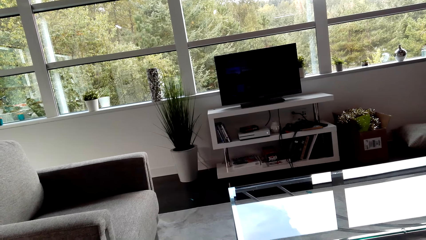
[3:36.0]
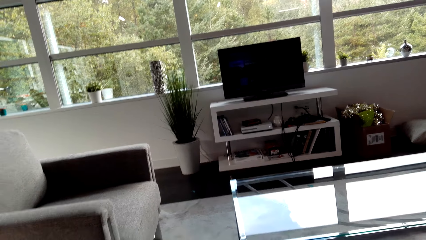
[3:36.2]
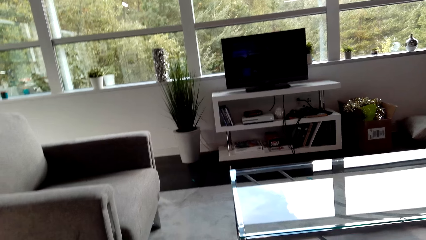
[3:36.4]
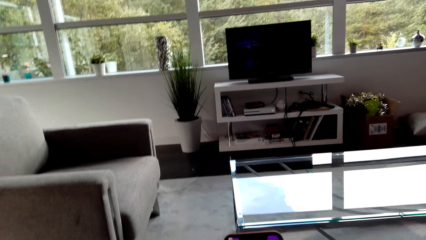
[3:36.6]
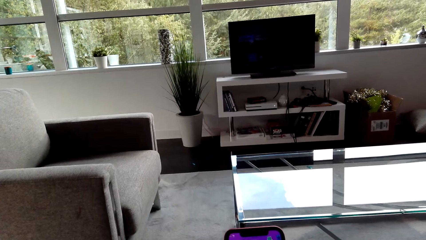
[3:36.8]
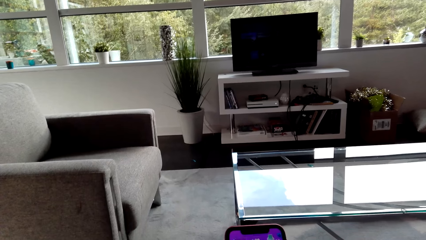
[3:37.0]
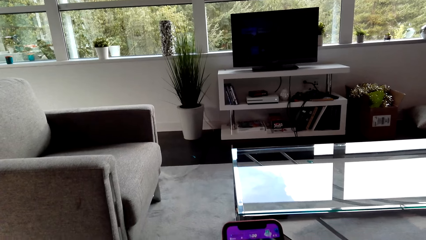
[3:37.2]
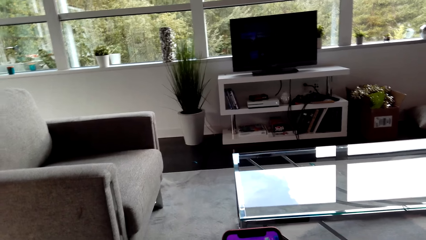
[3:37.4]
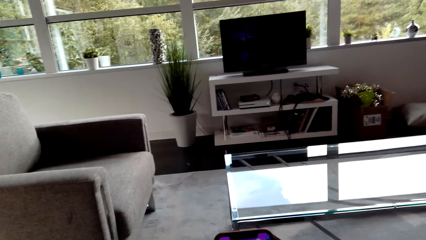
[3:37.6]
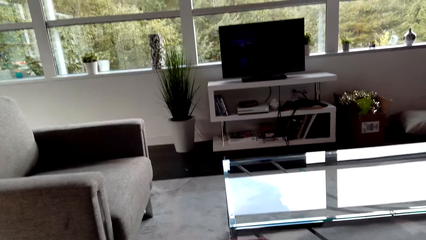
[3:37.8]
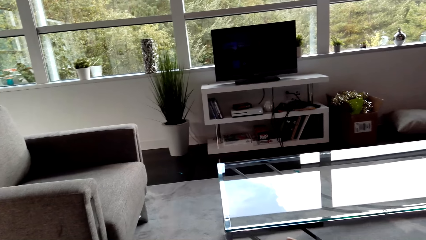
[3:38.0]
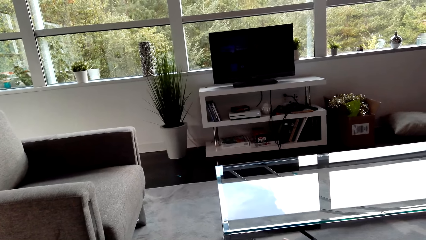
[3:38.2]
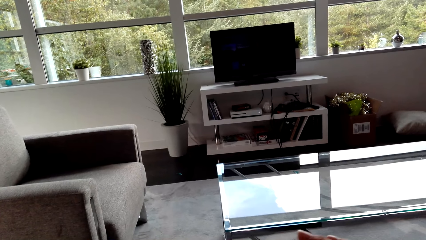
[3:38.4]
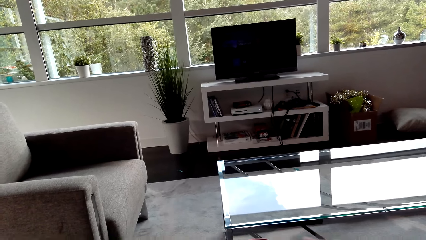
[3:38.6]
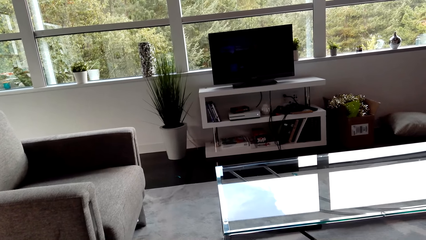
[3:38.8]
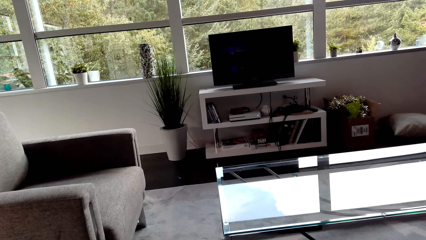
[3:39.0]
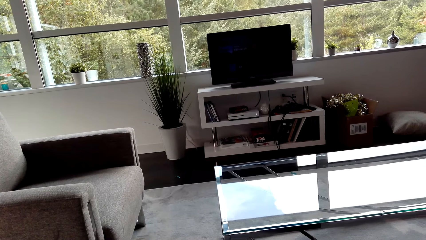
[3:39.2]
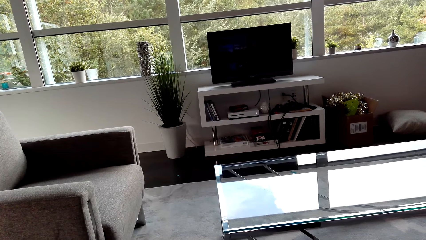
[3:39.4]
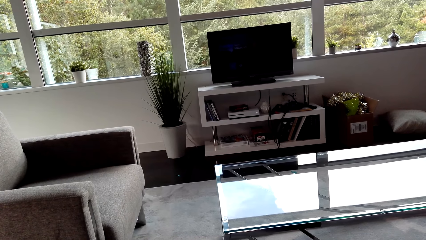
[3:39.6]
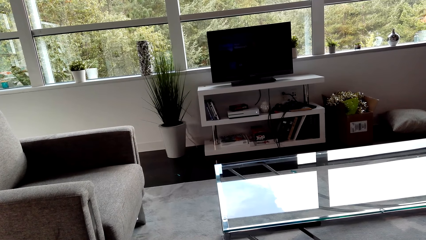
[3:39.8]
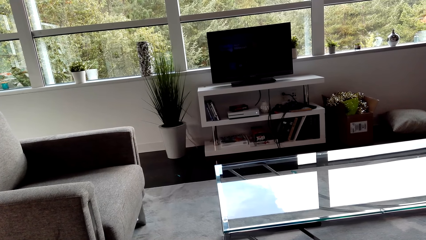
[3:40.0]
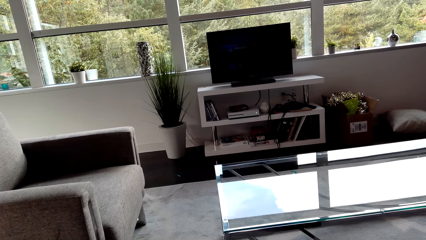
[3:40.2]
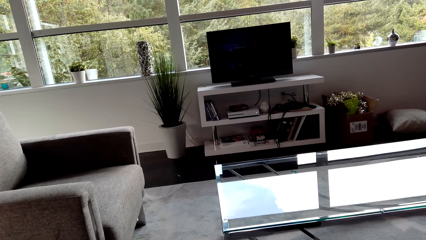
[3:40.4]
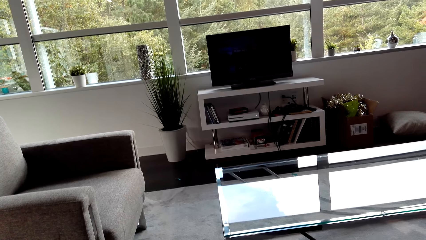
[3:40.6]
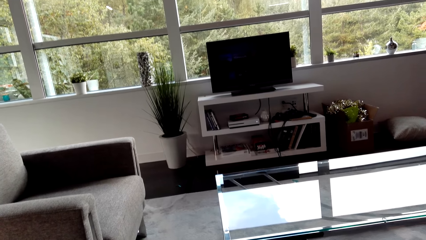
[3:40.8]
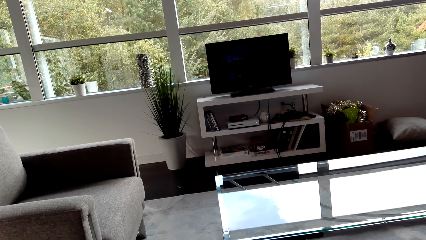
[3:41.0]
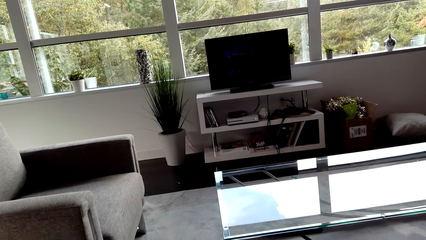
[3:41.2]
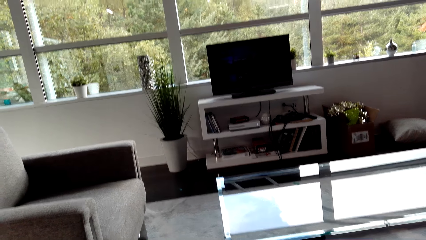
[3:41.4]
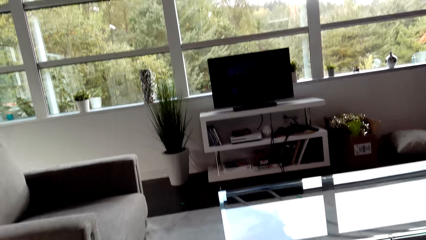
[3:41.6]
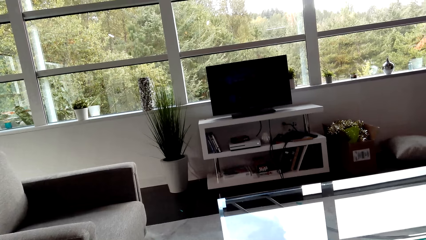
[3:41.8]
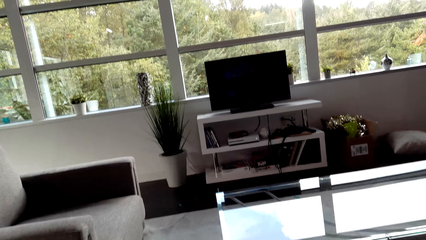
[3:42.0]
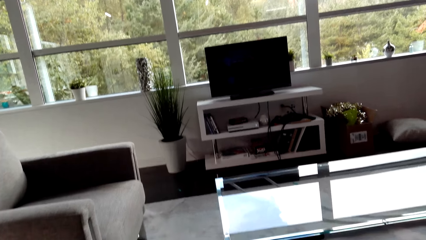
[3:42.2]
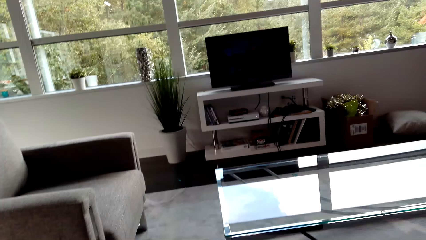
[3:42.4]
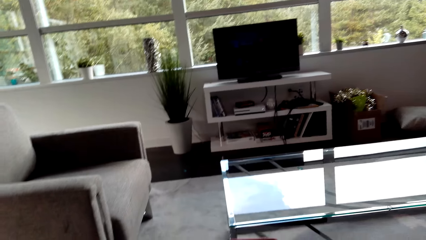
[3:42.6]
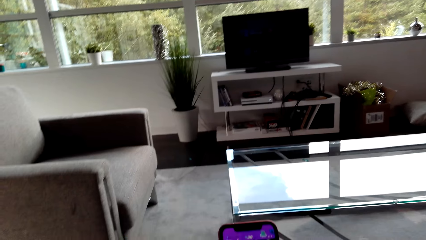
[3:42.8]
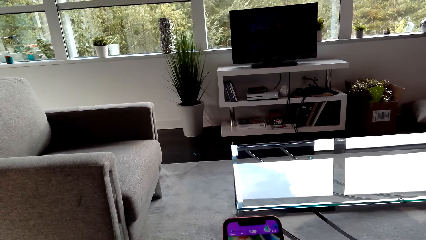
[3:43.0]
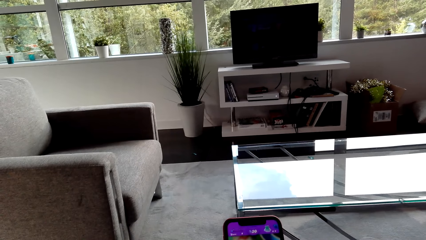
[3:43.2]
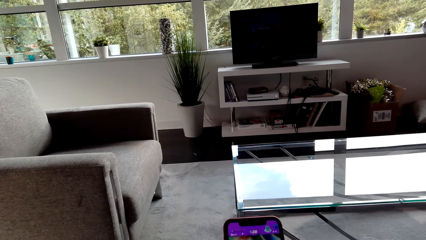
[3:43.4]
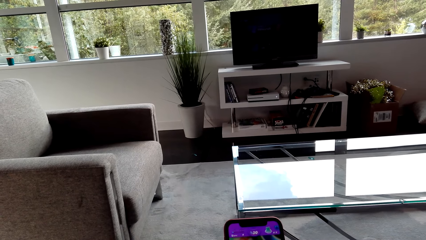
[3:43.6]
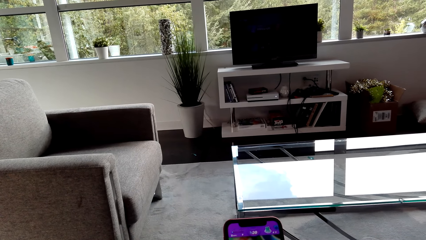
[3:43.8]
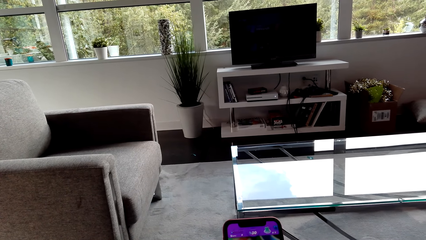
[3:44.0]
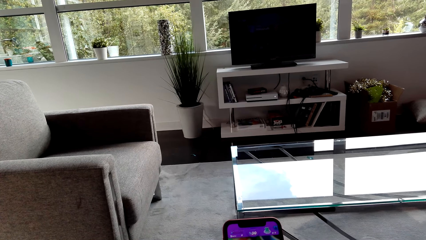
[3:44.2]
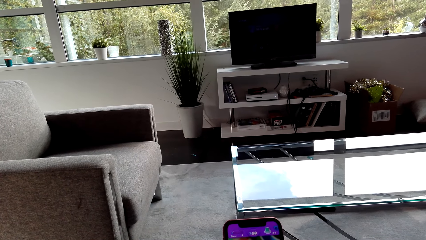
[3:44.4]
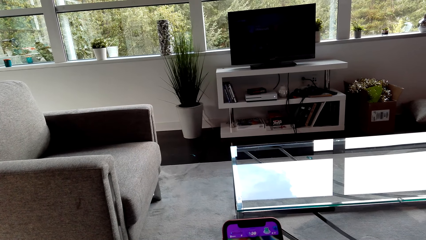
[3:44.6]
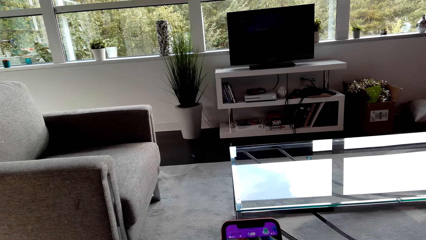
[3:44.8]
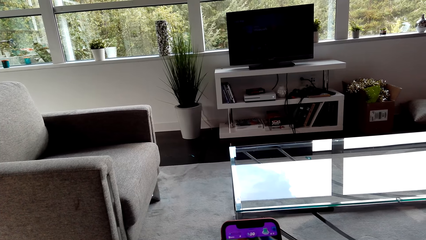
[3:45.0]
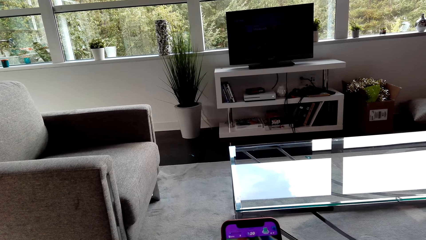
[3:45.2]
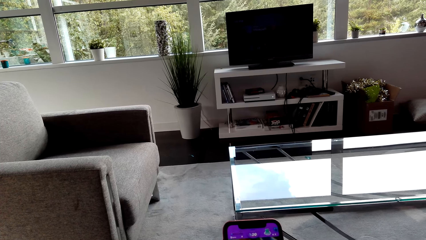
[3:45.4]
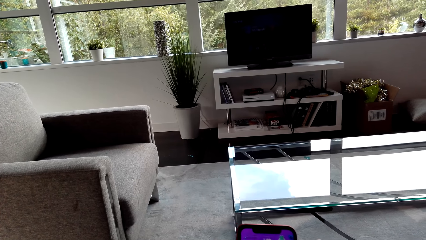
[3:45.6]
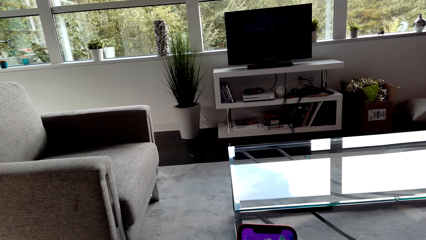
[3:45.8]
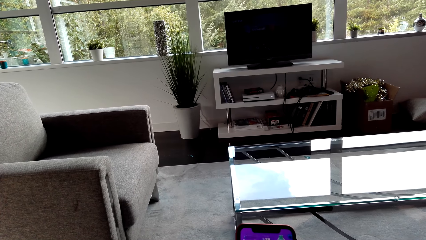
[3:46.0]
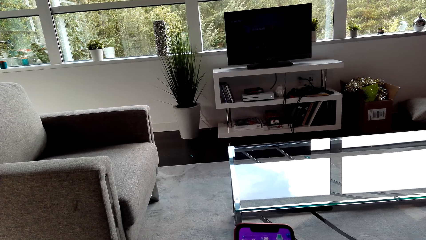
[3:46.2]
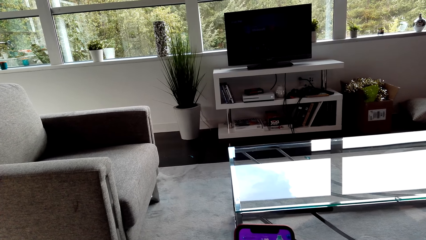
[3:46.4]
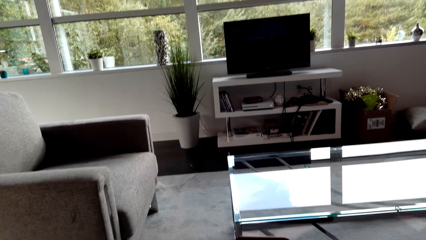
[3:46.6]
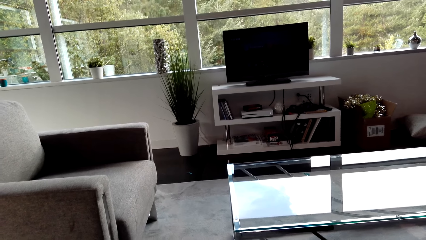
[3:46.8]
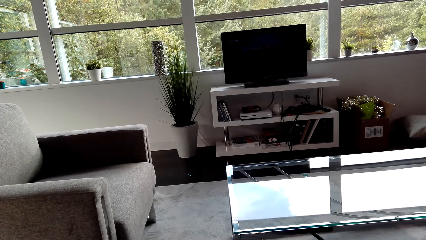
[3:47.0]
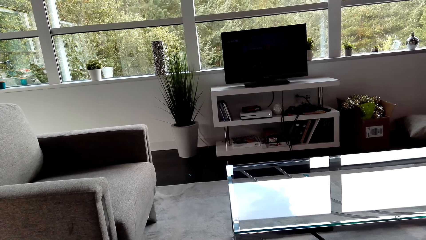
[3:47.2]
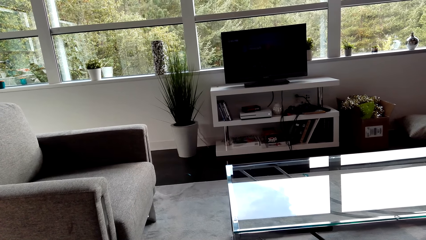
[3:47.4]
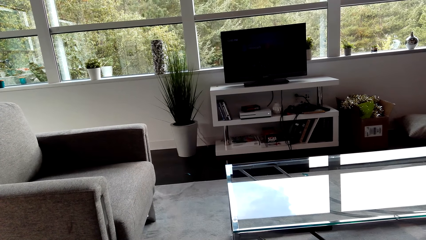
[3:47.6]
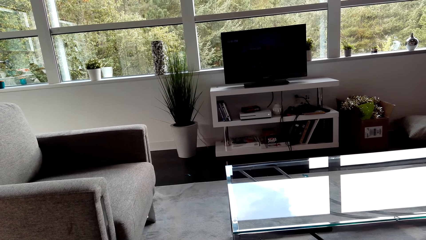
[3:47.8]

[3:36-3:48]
The camera wearer watches the background.

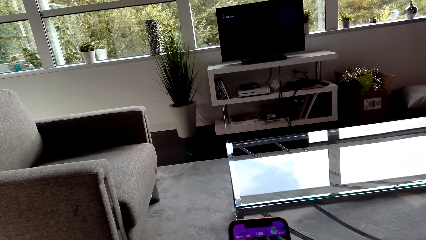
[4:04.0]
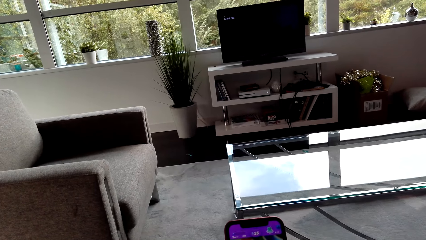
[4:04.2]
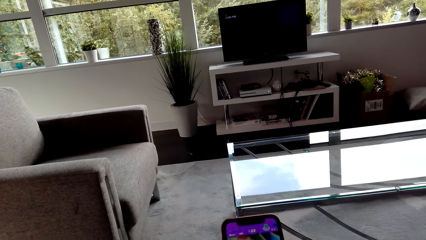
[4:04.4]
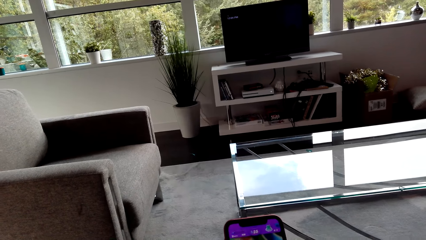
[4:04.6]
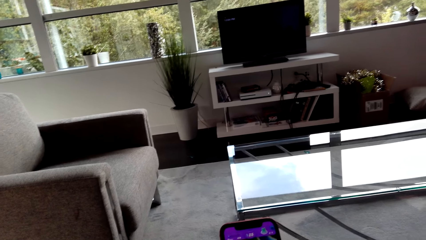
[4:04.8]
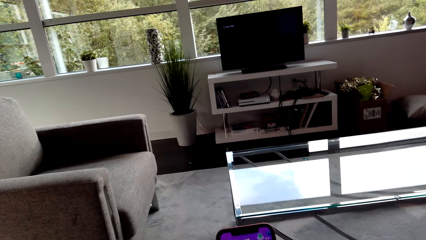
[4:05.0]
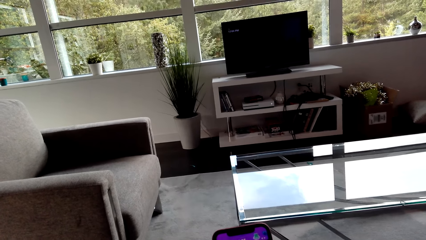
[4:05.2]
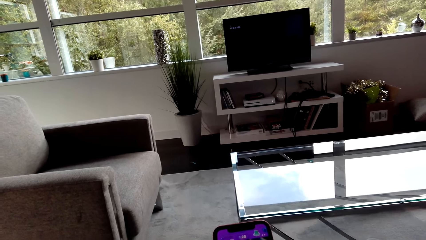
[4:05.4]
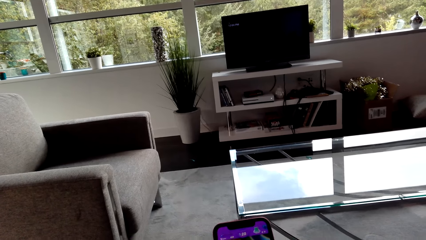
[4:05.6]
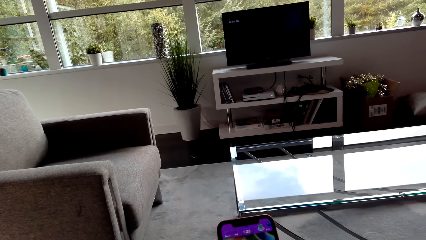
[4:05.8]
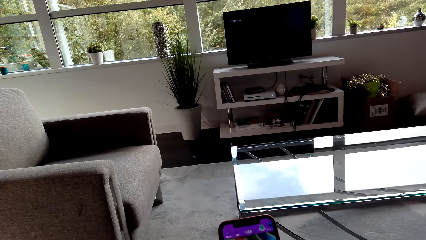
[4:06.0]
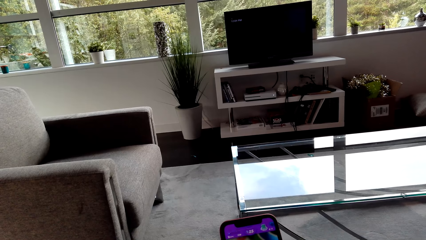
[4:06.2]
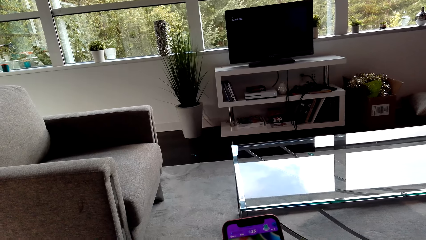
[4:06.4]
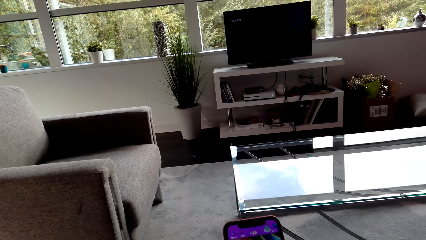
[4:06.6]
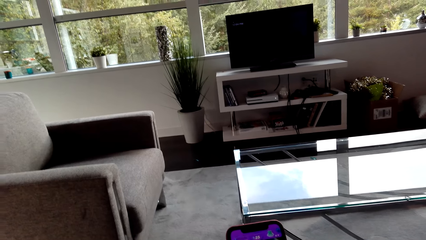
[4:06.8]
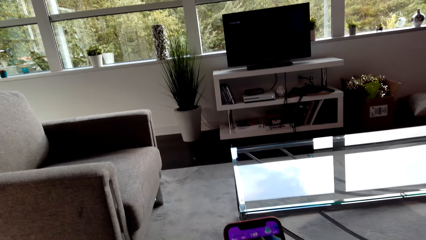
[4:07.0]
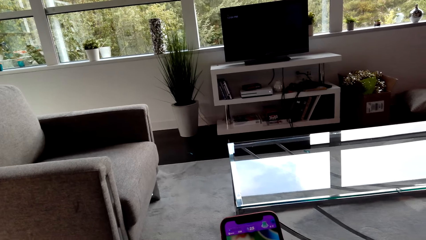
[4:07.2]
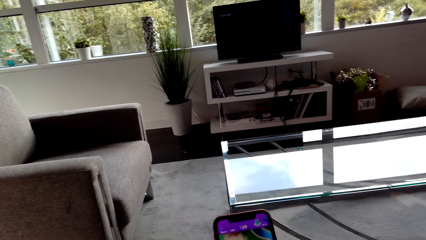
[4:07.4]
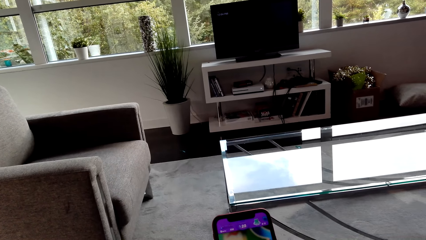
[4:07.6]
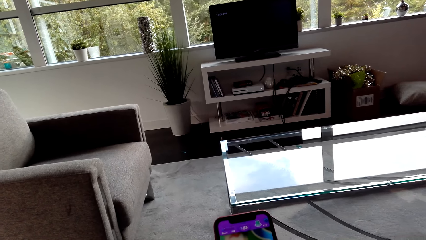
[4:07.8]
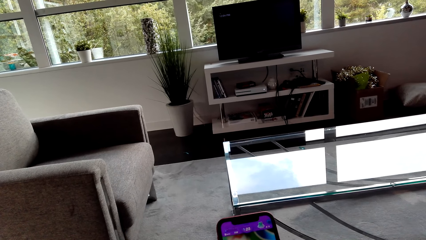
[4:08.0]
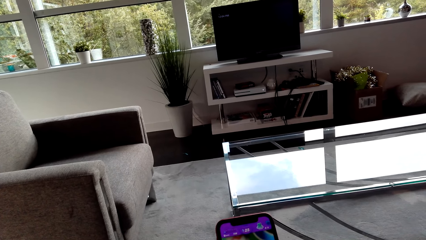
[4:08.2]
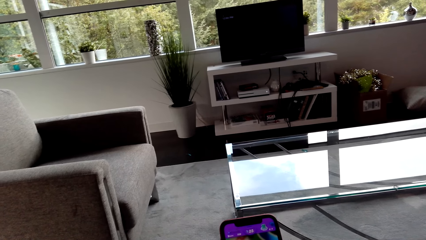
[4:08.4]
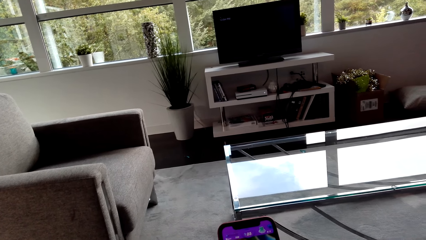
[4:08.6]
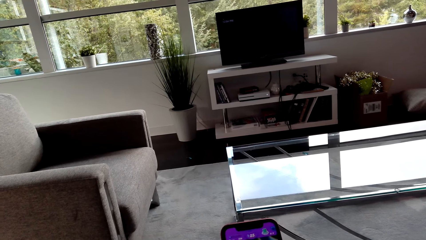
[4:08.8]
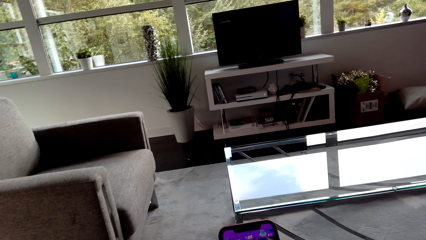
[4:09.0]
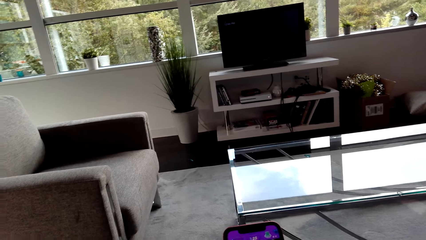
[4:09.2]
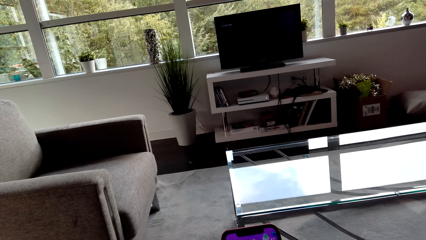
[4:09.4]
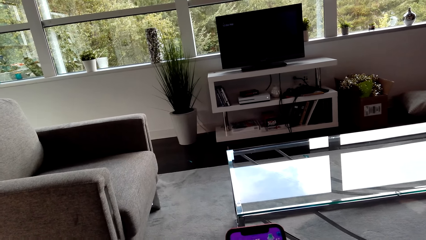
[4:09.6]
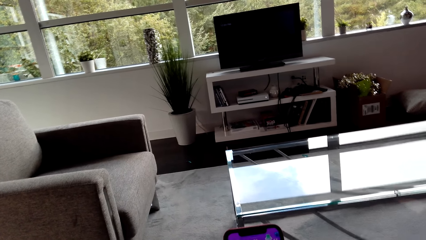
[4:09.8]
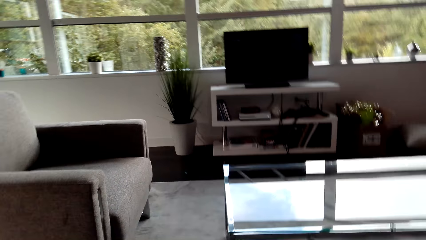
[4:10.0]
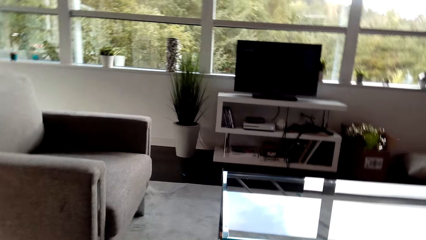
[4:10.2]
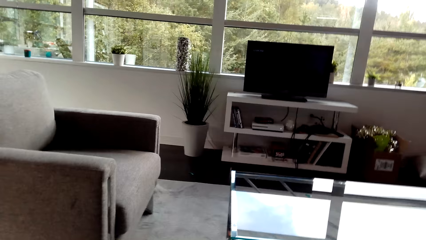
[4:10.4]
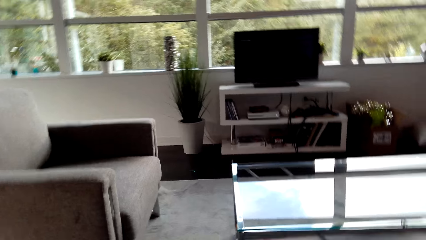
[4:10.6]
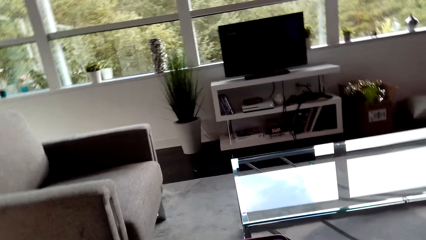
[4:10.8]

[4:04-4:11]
The camera wearer touches the phone.
